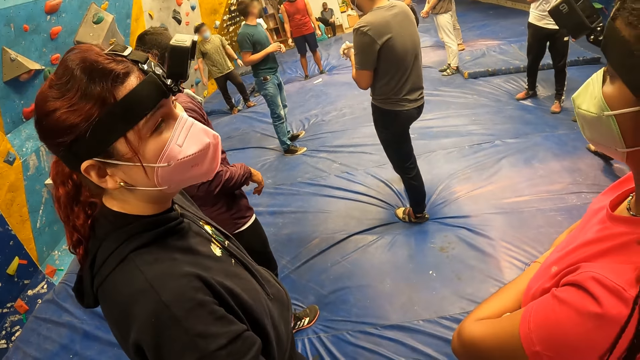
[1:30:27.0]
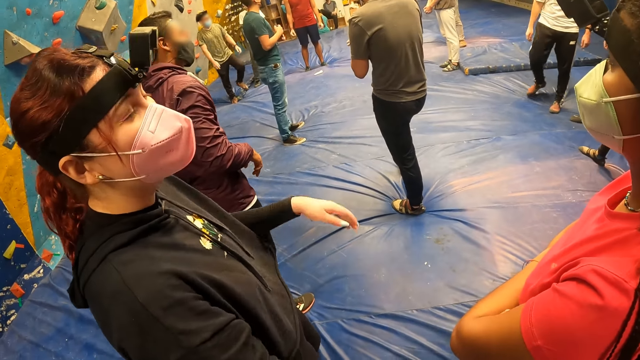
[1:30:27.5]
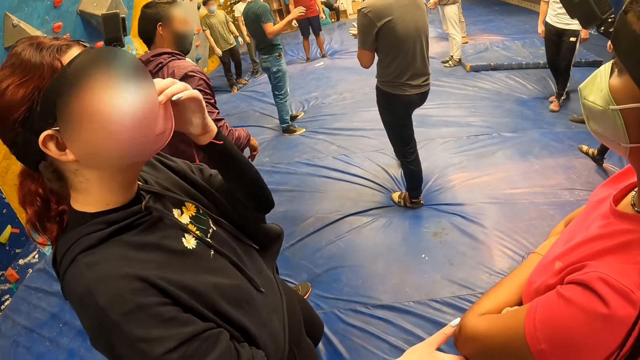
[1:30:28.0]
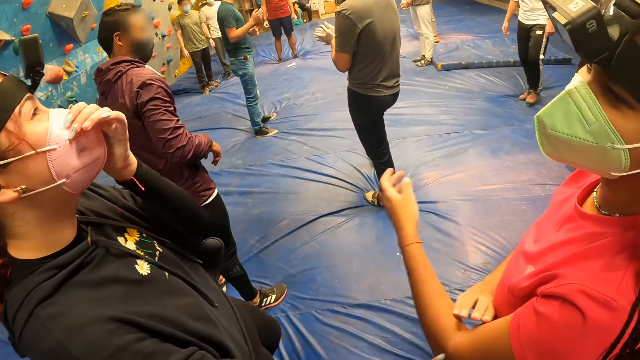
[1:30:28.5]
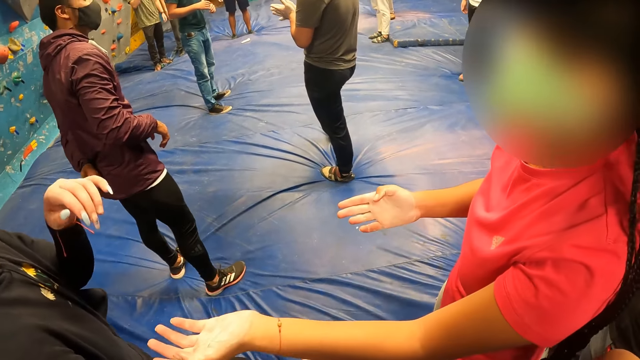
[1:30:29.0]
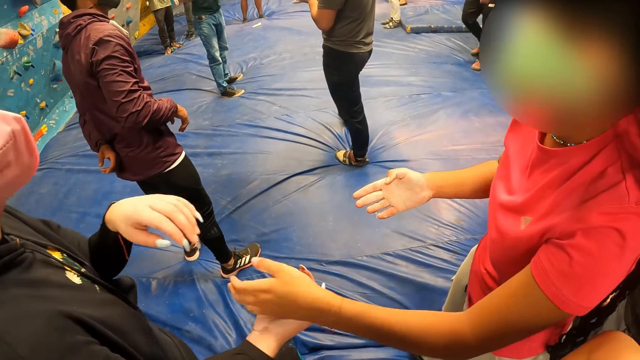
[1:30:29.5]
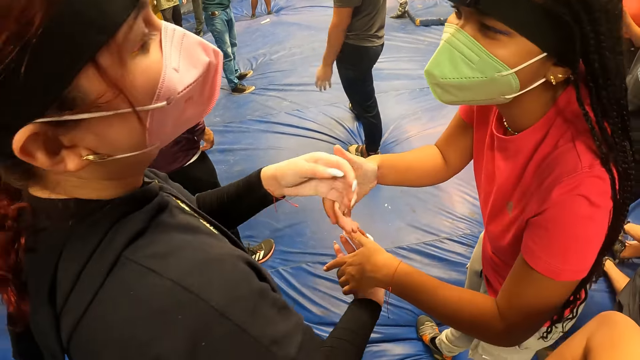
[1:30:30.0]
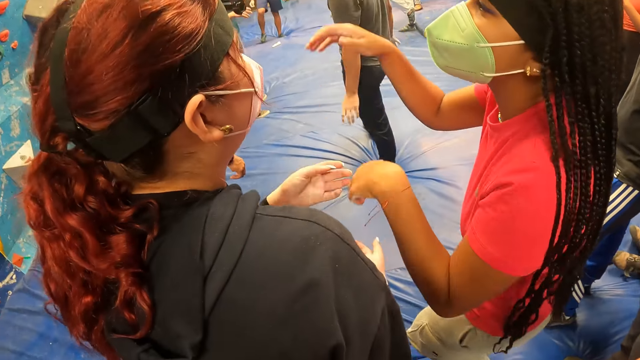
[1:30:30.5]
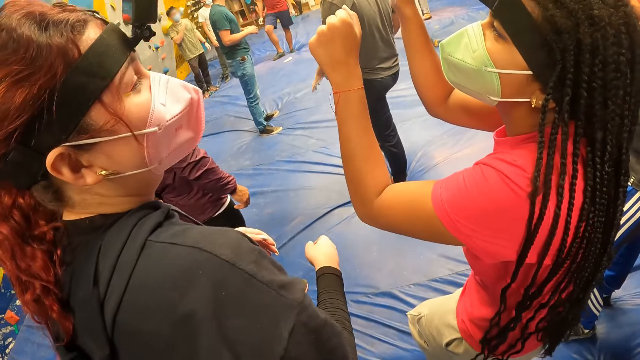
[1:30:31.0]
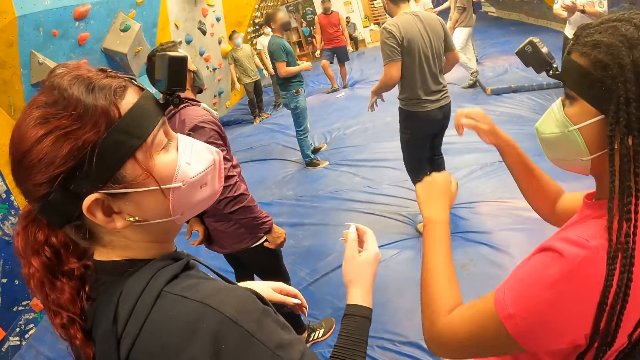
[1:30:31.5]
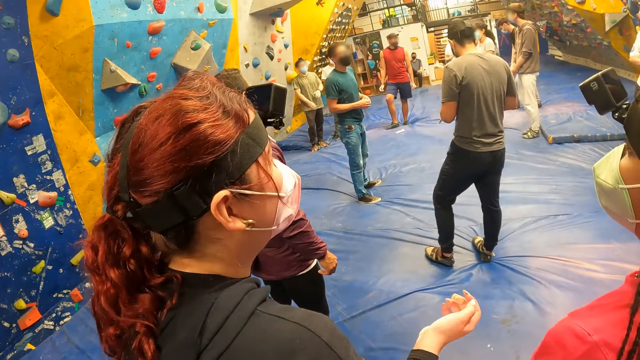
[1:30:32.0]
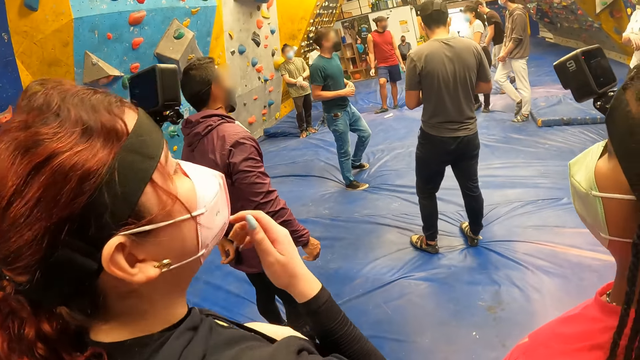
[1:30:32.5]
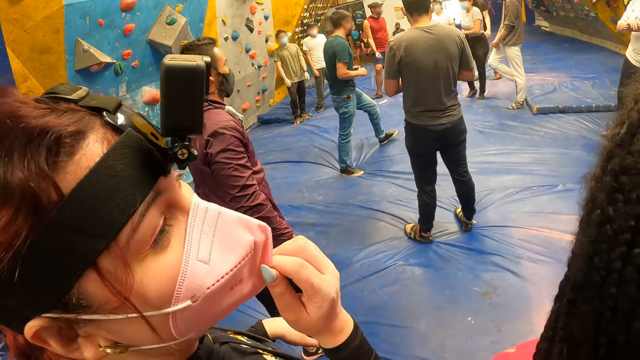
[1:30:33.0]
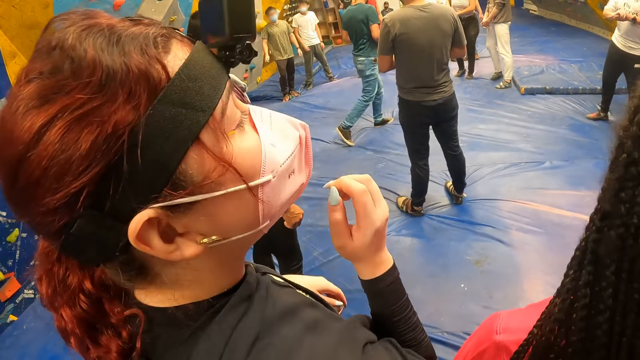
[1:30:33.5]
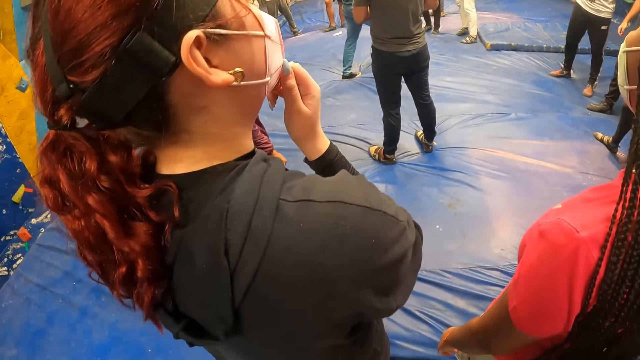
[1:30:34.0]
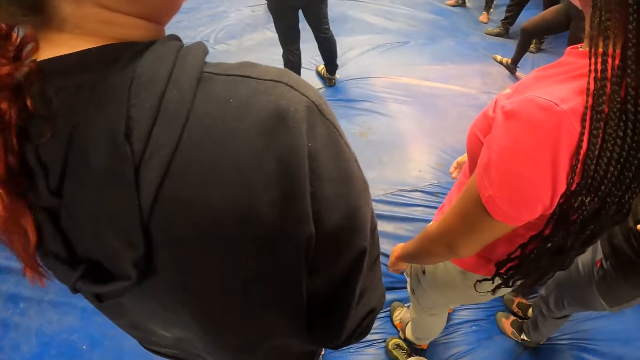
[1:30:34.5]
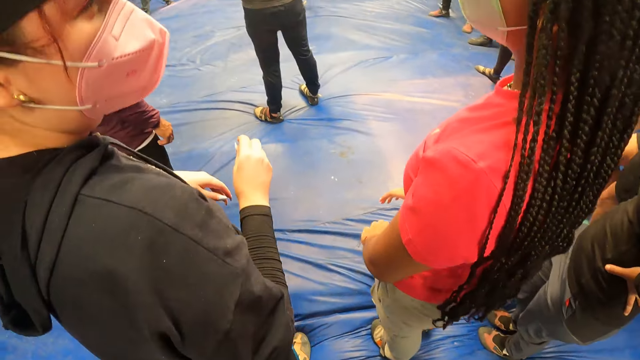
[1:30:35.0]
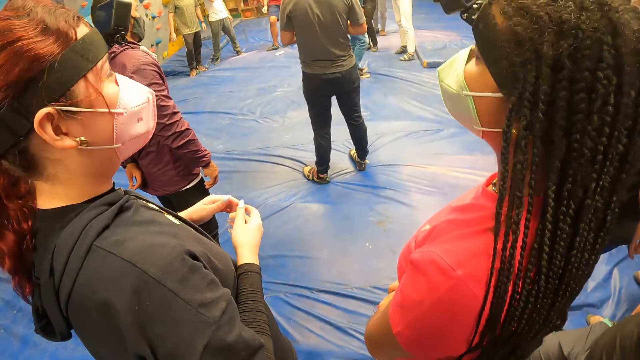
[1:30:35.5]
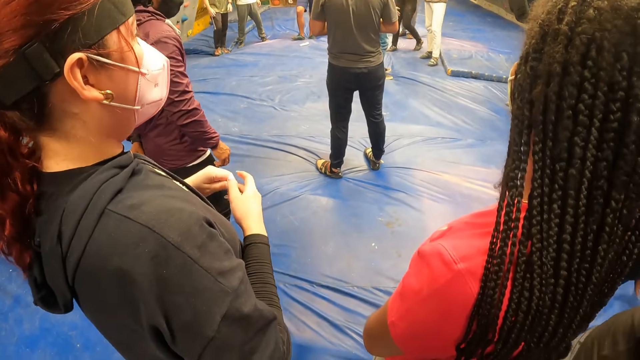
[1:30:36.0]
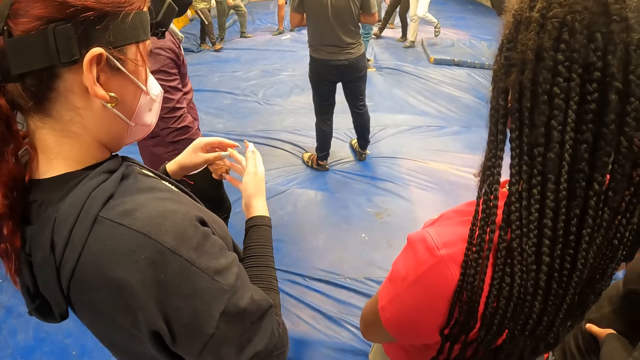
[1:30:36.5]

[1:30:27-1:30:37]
The camera wearer interacts with the woman and another woman.

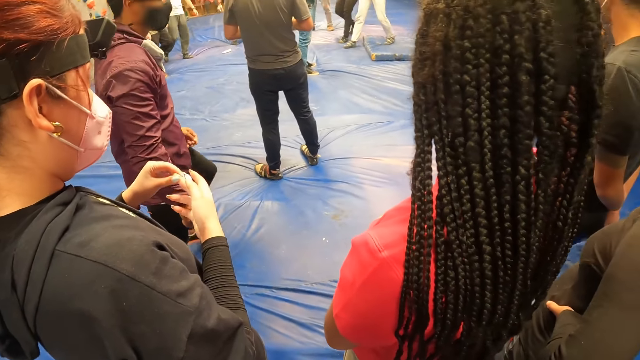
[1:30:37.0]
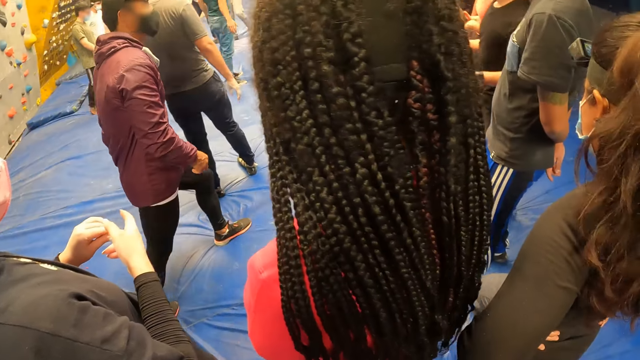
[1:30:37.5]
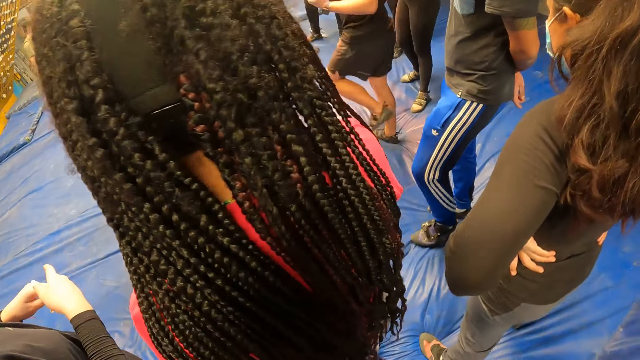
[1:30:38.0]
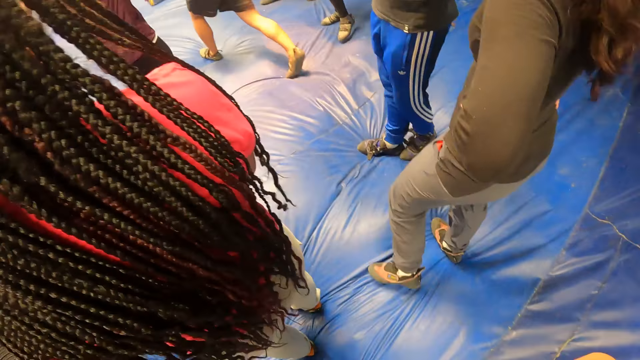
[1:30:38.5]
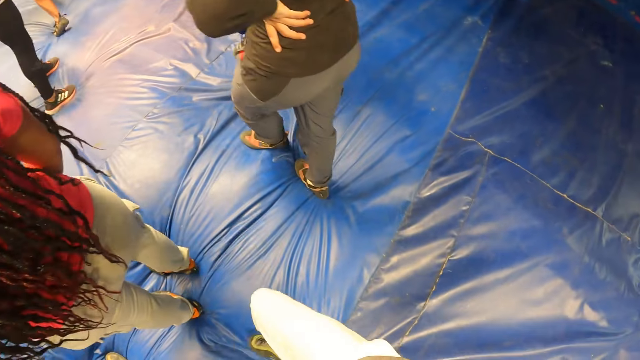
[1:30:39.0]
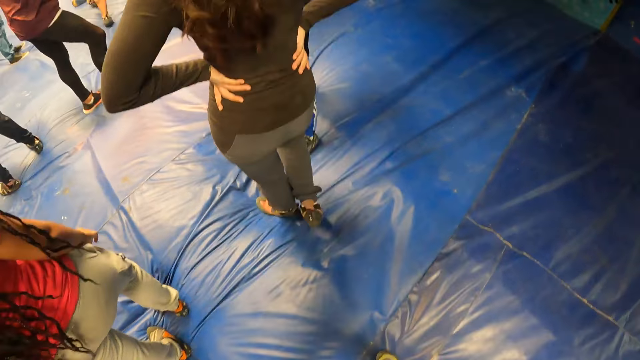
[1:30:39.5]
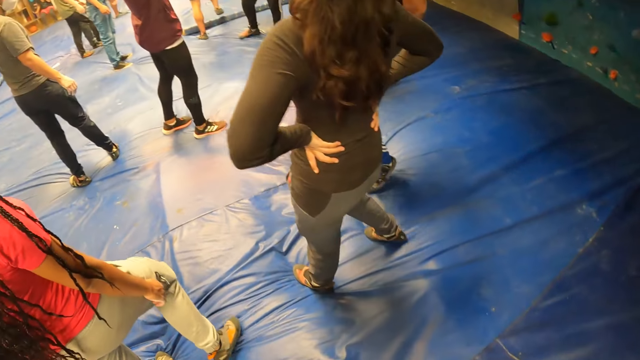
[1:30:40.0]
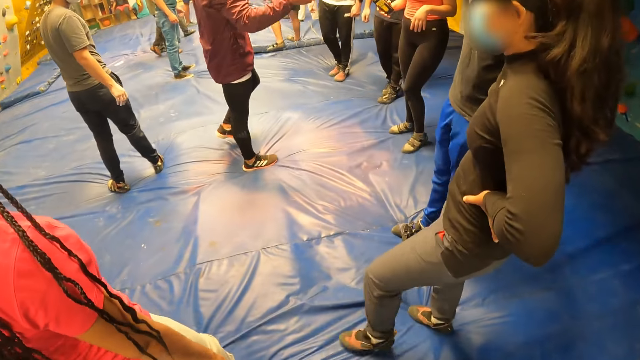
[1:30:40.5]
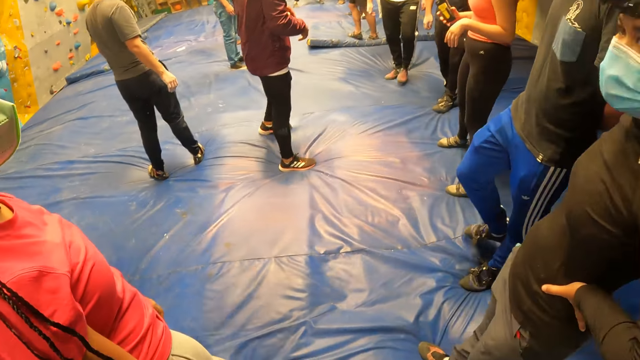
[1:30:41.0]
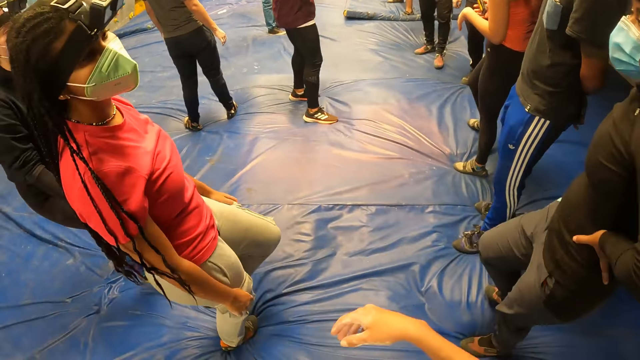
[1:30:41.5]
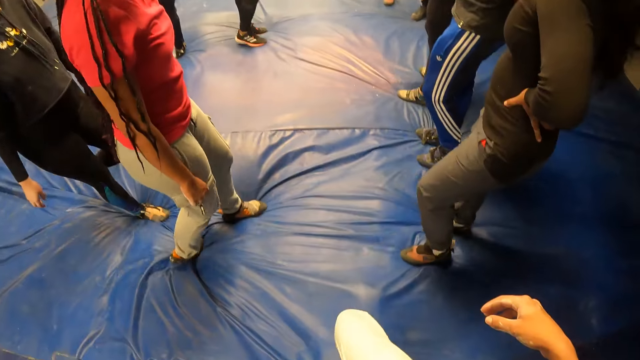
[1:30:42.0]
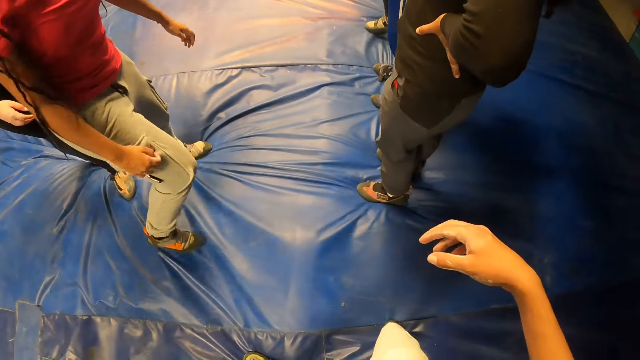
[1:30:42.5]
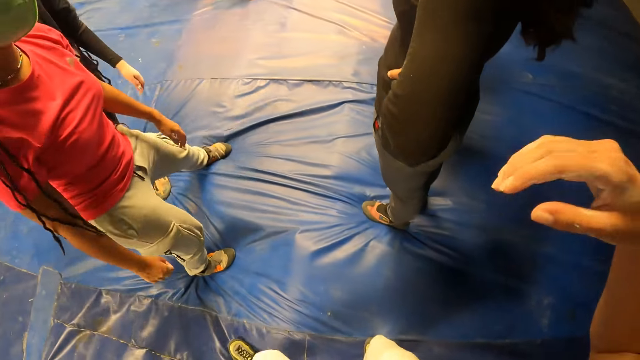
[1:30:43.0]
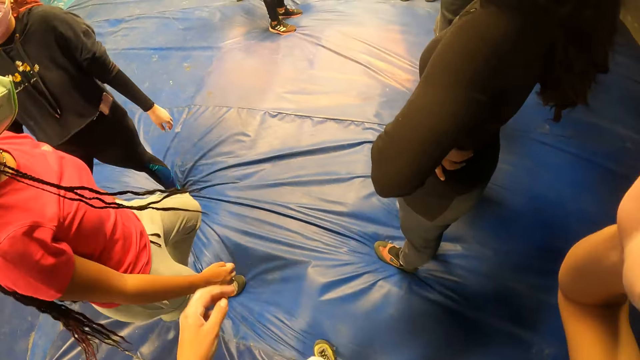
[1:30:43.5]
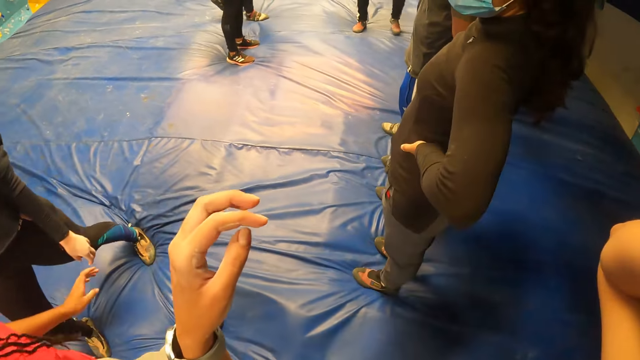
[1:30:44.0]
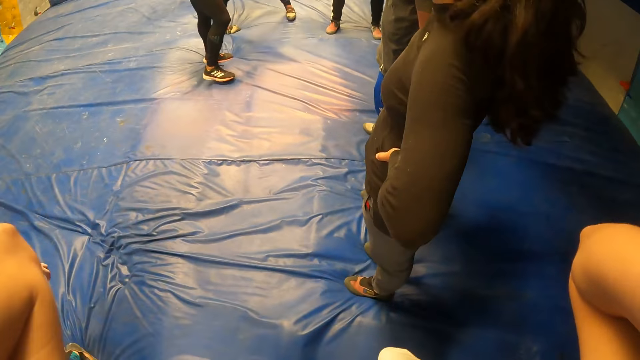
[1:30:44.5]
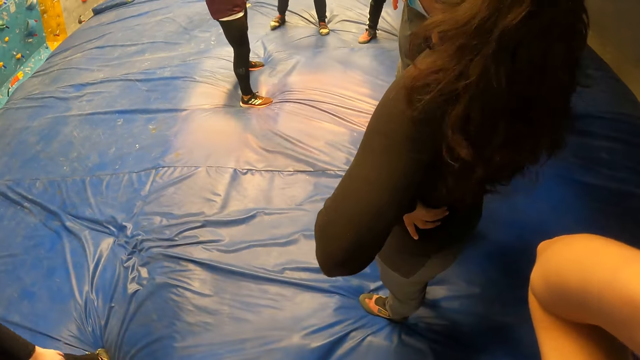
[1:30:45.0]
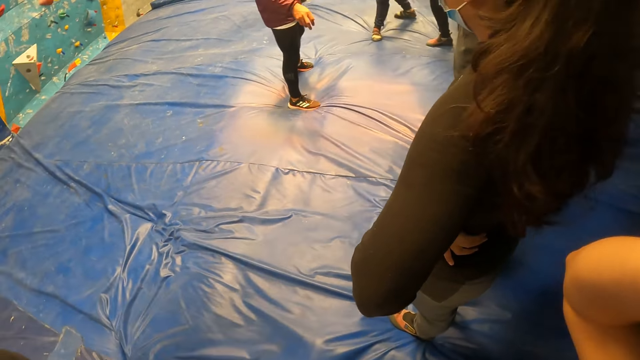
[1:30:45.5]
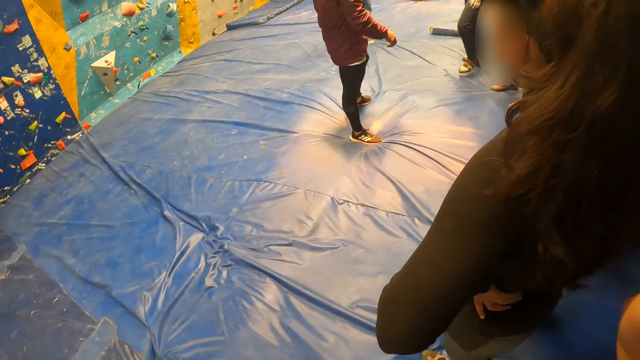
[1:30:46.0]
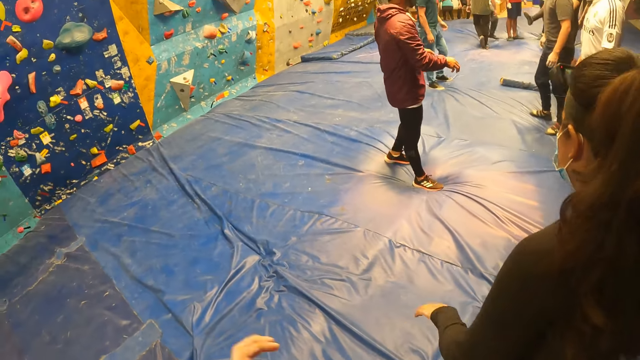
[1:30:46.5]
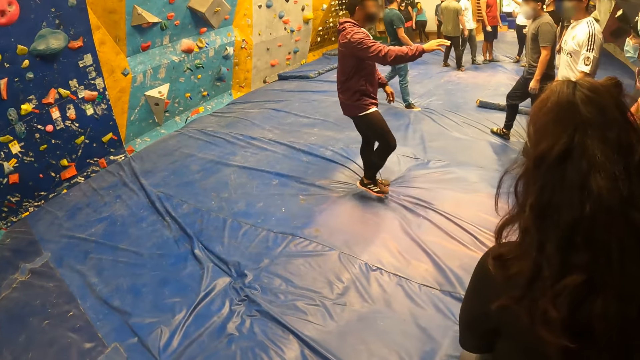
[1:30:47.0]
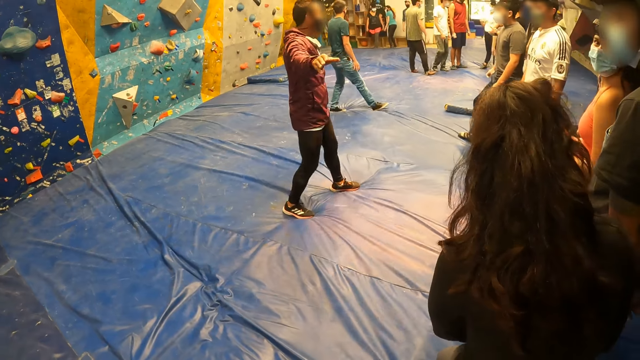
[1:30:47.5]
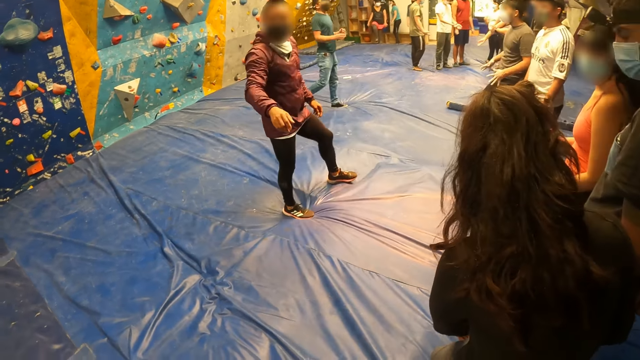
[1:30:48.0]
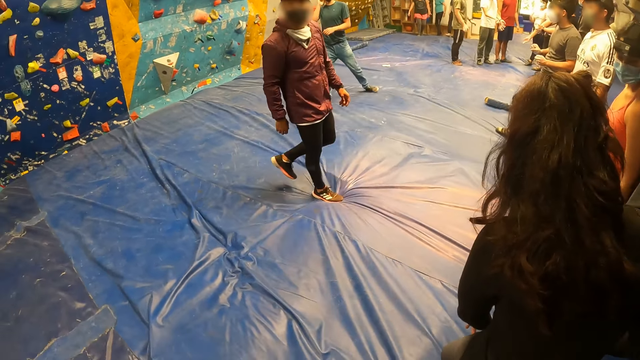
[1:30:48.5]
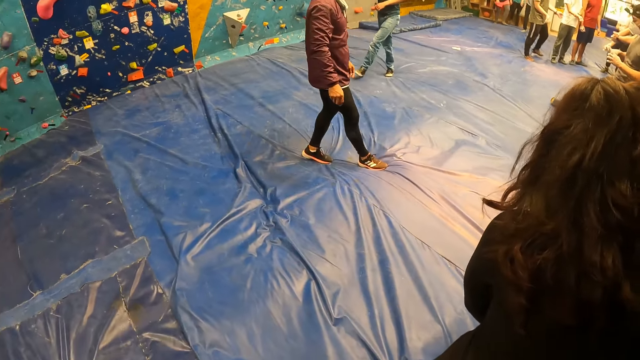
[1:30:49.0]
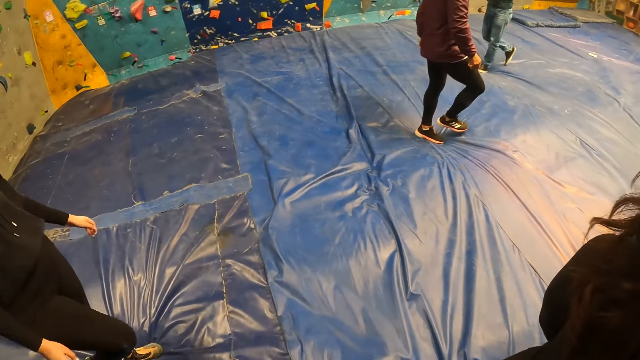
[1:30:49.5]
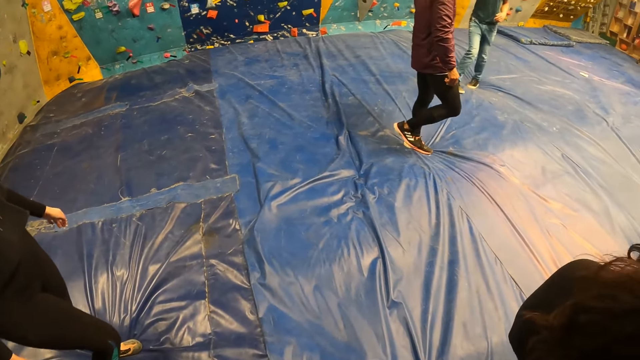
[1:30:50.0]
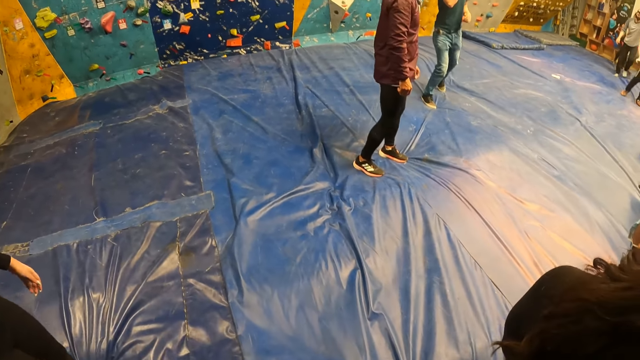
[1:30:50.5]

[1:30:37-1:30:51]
The camera wearer walks around the place. They look around the place. The man speaks to the group of people and the camera wearer.
